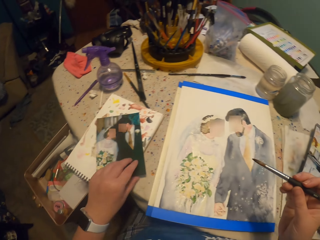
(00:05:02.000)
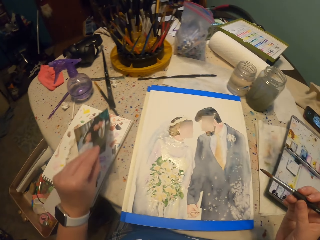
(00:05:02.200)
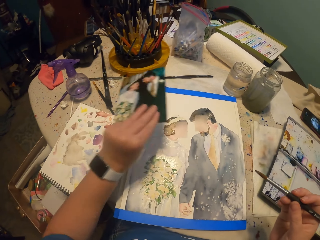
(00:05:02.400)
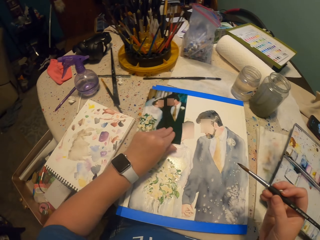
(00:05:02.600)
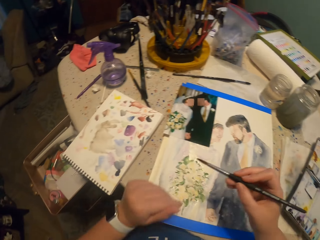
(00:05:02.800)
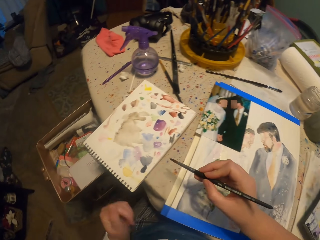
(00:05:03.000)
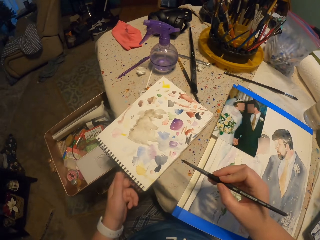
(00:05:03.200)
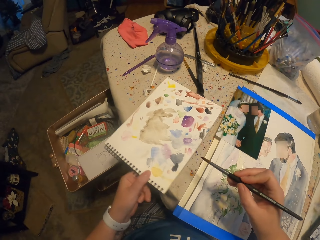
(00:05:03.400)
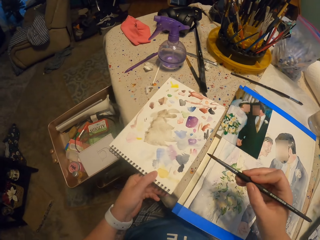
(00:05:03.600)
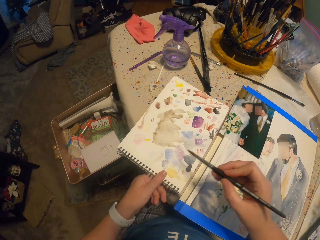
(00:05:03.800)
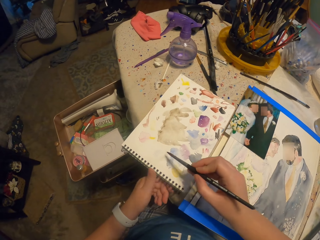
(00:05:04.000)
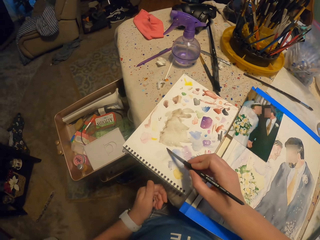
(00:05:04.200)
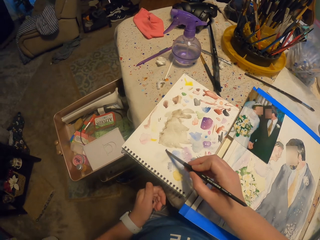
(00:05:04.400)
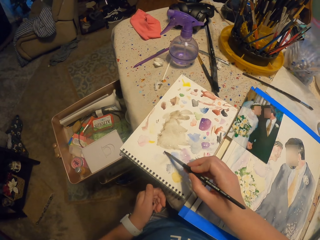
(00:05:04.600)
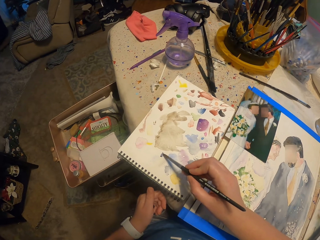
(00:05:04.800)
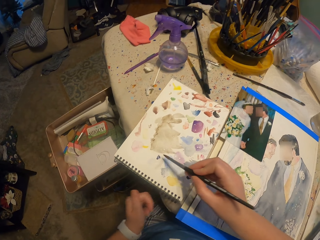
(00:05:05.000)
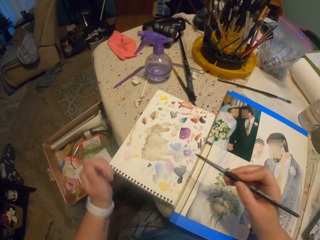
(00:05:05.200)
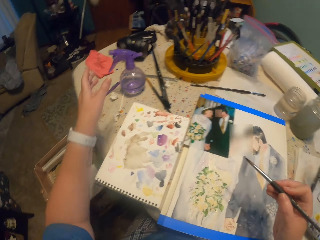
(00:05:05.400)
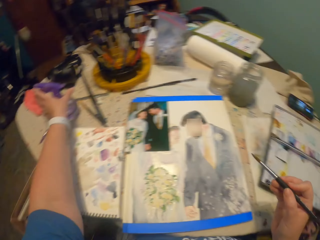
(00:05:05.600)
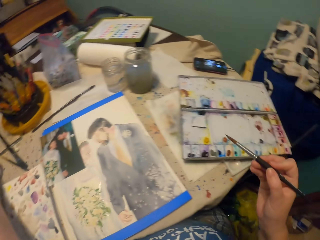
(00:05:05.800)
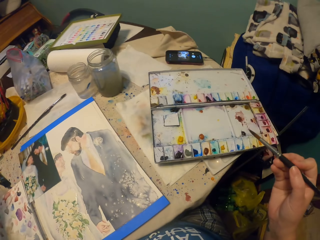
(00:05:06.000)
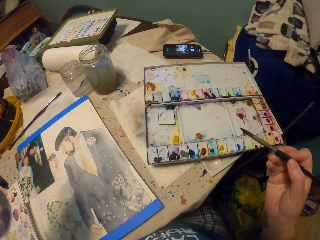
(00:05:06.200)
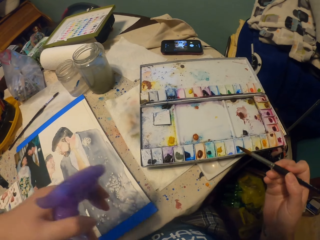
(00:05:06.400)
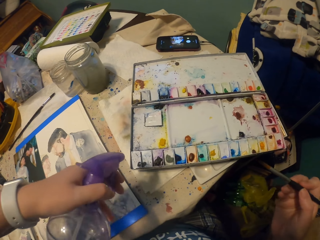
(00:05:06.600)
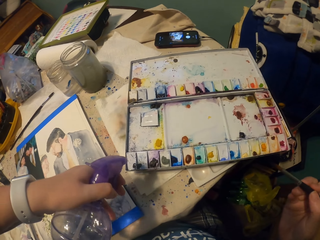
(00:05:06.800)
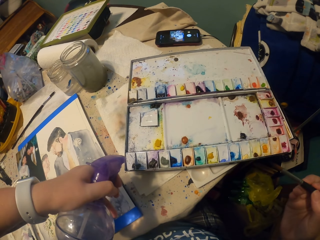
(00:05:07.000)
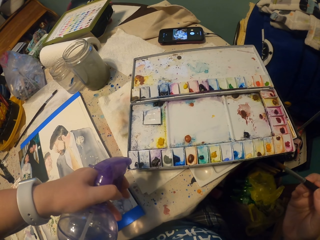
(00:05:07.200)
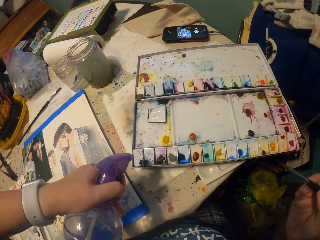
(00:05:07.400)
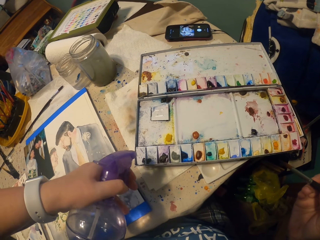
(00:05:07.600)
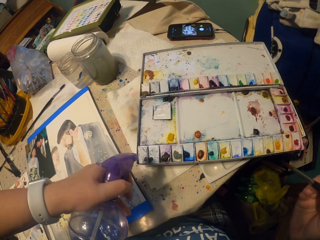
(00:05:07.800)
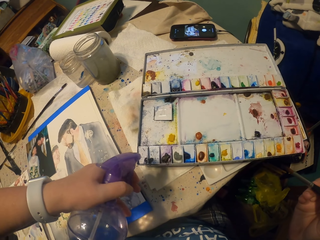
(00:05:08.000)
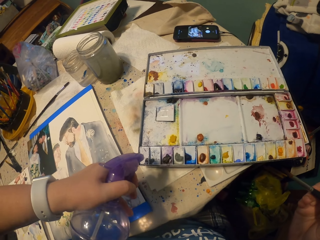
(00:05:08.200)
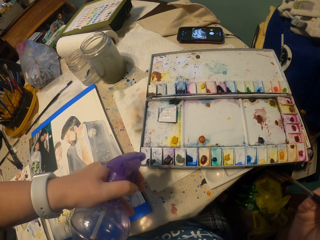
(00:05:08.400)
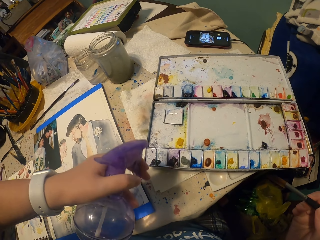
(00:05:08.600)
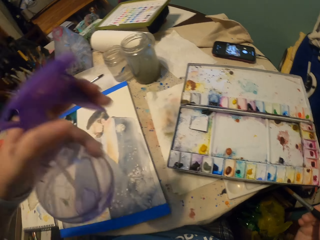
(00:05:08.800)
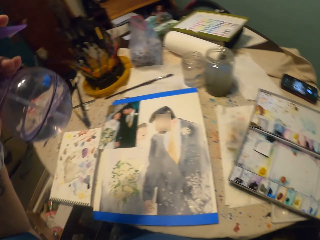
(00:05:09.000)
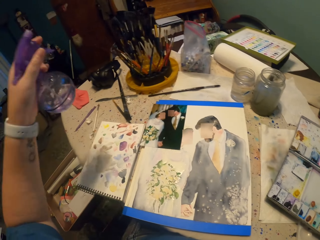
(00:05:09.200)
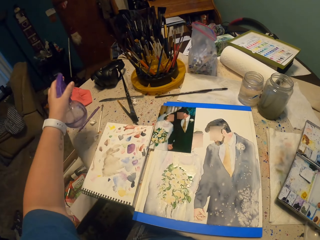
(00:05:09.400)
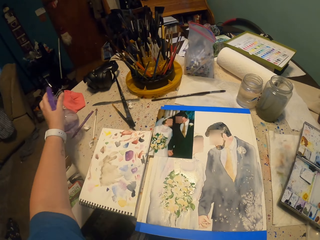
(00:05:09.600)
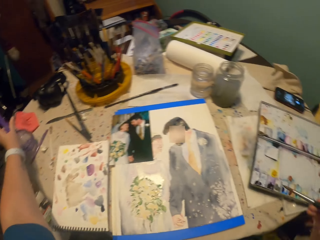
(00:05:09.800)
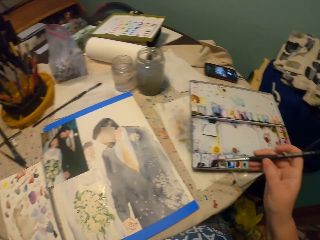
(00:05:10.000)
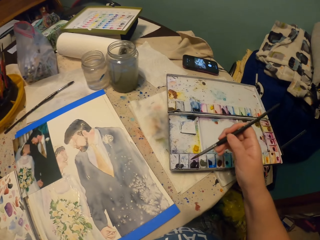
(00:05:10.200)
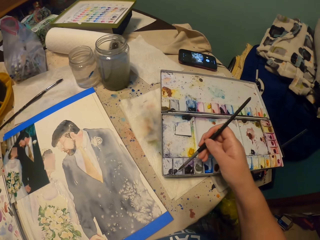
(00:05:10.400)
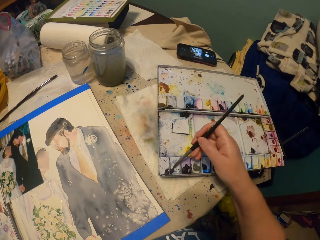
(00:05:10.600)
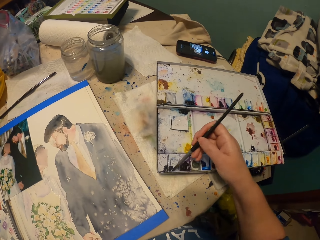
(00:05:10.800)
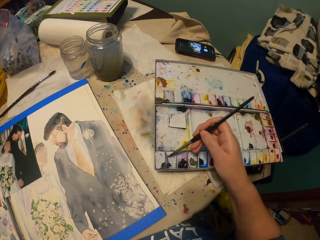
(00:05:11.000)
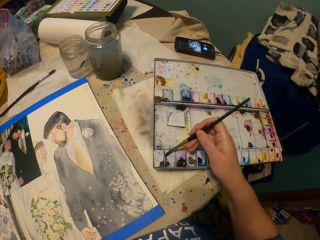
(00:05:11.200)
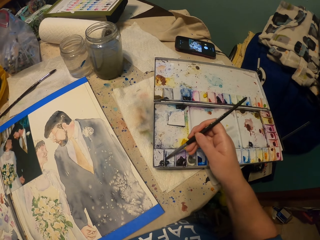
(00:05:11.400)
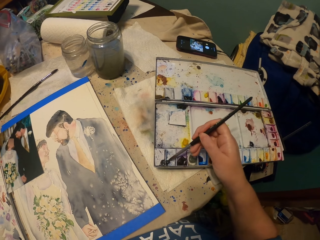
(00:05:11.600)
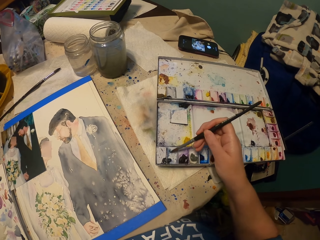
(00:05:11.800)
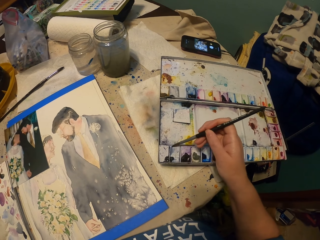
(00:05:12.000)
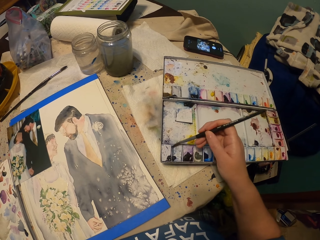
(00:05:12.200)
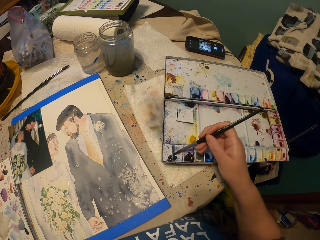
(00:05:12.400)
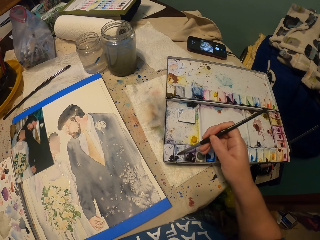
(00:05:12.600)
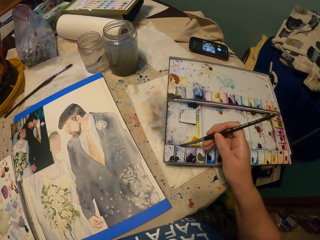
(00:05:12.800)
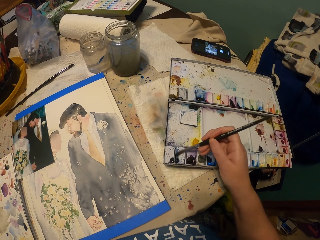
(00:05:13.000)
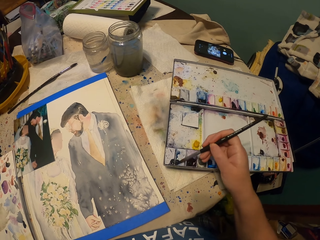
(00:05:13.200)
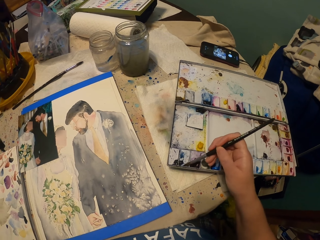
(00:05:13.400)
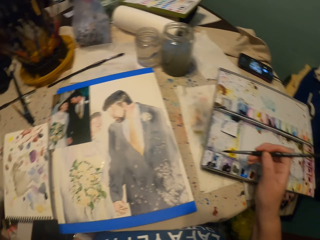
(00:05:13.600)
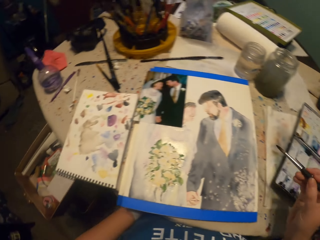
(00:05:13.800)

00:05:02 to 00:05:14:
The camera wearer picks the picture from the table and puts the picture down on the table. They pull the paint book on the table. They wipe the paint brush on the paint book. They pick the container of the colored water from the table. They sprinkle the colored water in the water paint. They put down the container of the colored water on the table. They pick the color from the water paint with the paint brush.

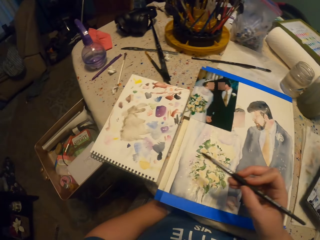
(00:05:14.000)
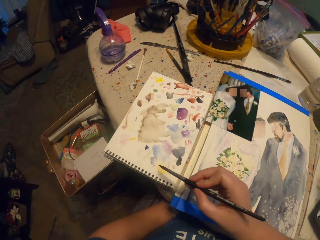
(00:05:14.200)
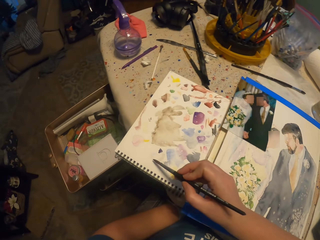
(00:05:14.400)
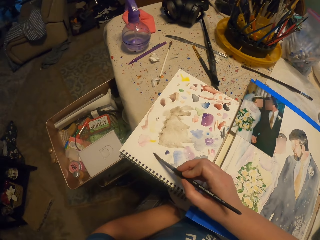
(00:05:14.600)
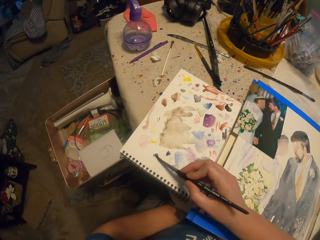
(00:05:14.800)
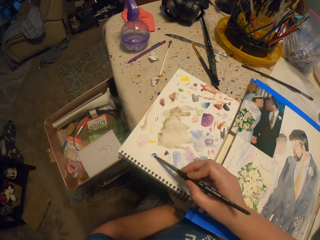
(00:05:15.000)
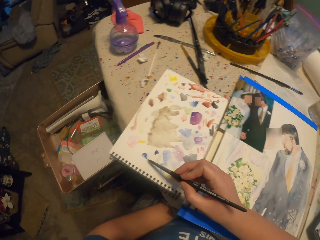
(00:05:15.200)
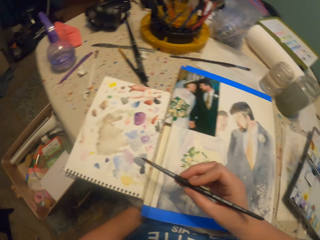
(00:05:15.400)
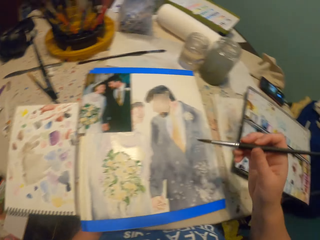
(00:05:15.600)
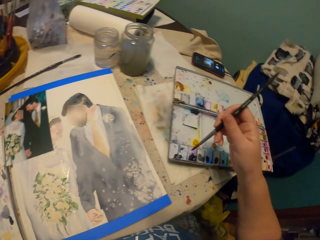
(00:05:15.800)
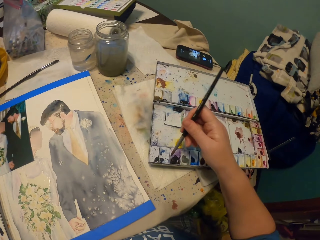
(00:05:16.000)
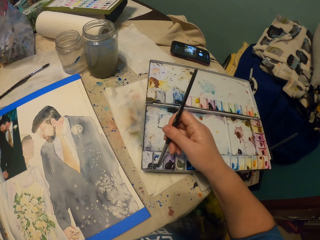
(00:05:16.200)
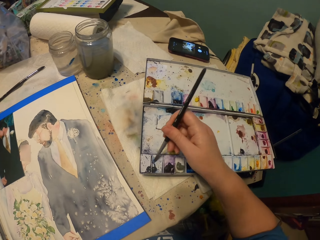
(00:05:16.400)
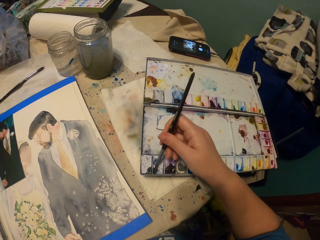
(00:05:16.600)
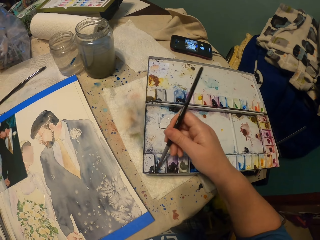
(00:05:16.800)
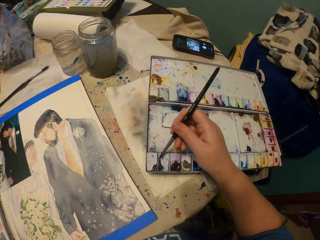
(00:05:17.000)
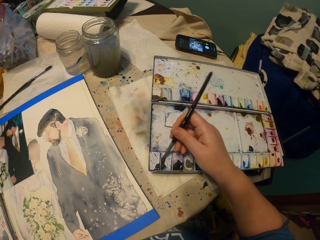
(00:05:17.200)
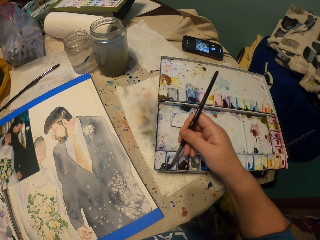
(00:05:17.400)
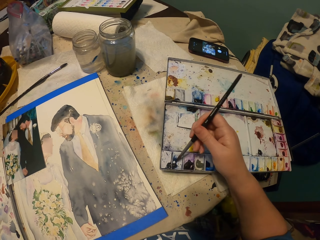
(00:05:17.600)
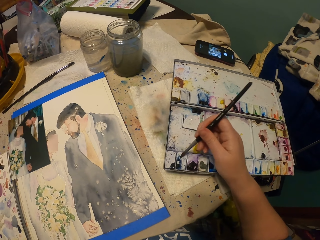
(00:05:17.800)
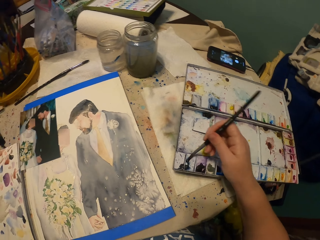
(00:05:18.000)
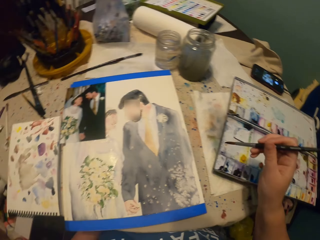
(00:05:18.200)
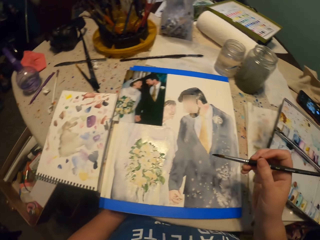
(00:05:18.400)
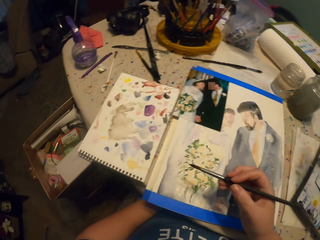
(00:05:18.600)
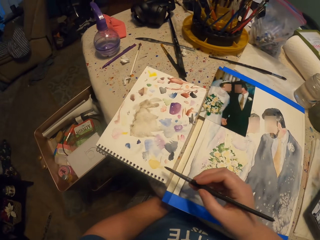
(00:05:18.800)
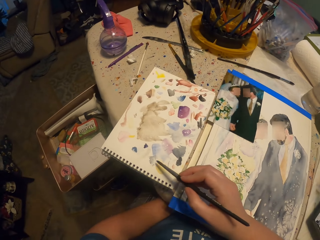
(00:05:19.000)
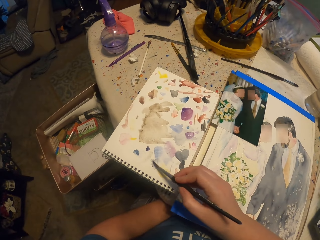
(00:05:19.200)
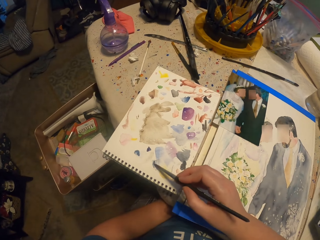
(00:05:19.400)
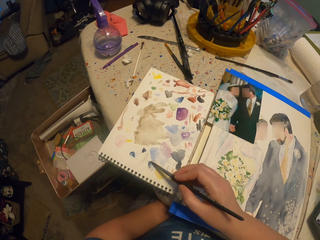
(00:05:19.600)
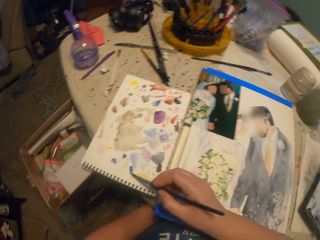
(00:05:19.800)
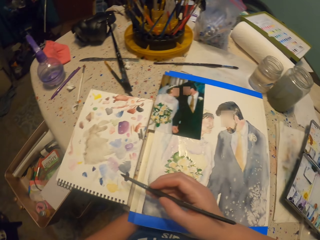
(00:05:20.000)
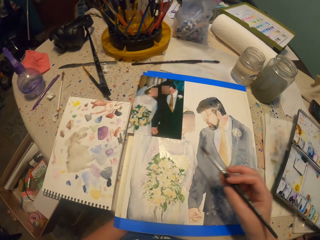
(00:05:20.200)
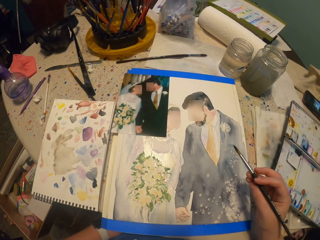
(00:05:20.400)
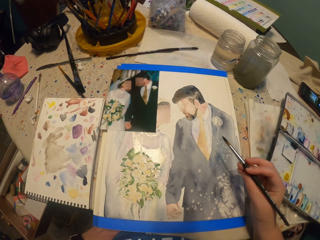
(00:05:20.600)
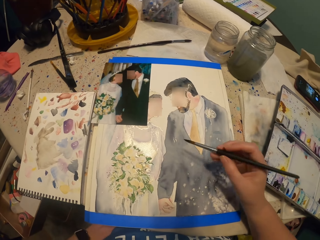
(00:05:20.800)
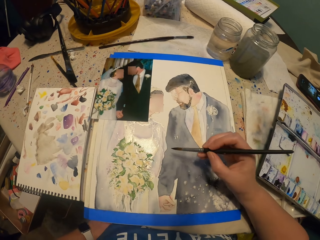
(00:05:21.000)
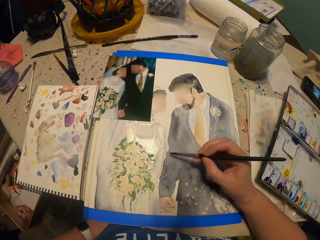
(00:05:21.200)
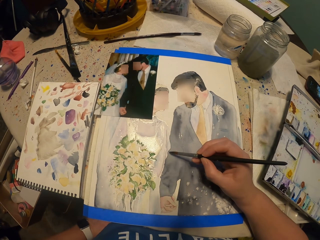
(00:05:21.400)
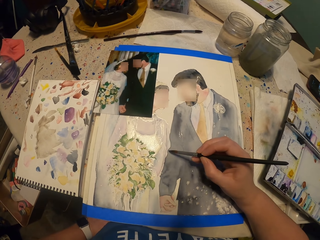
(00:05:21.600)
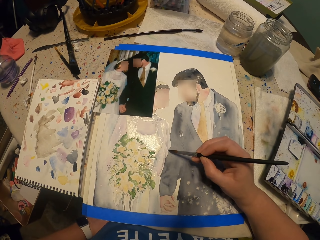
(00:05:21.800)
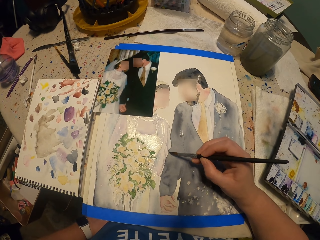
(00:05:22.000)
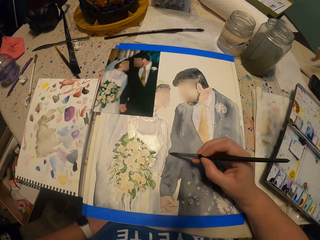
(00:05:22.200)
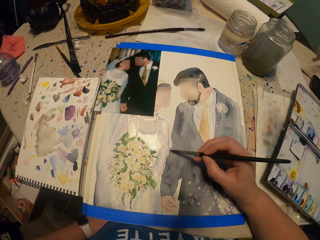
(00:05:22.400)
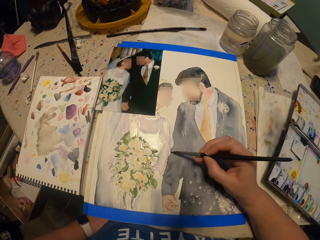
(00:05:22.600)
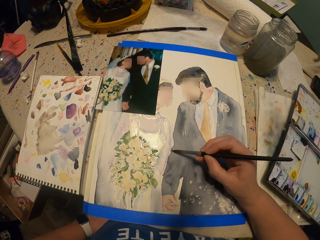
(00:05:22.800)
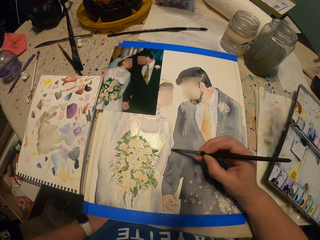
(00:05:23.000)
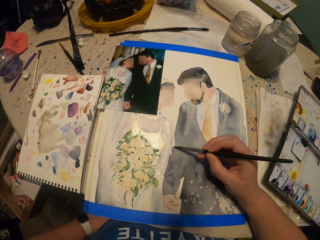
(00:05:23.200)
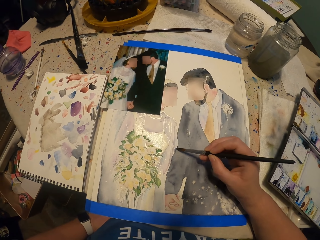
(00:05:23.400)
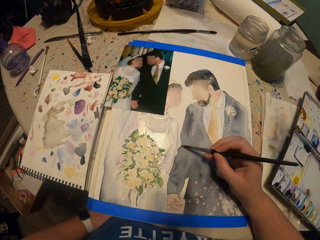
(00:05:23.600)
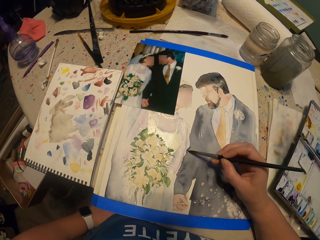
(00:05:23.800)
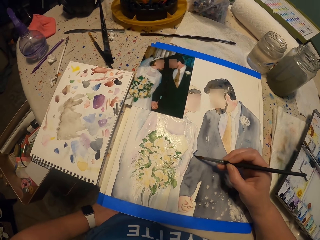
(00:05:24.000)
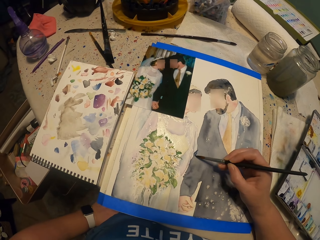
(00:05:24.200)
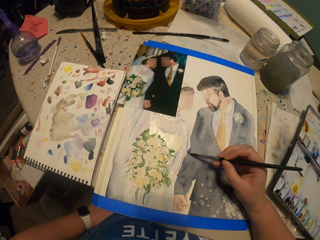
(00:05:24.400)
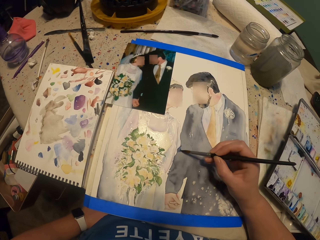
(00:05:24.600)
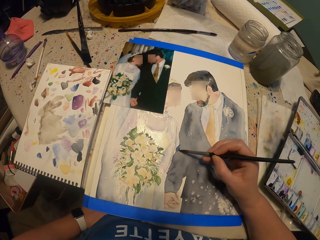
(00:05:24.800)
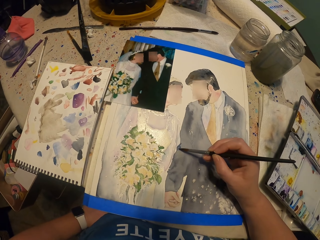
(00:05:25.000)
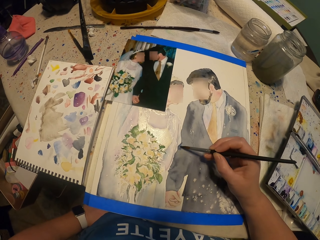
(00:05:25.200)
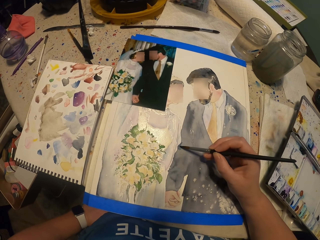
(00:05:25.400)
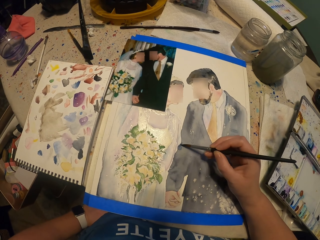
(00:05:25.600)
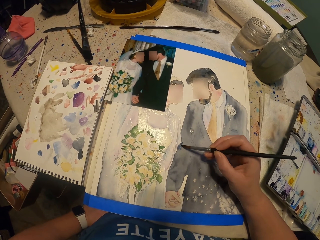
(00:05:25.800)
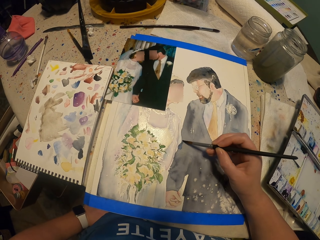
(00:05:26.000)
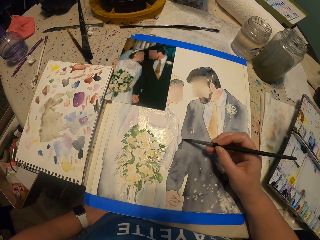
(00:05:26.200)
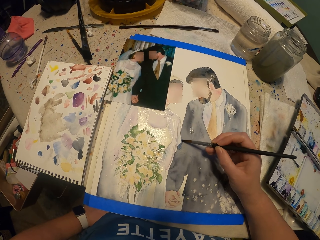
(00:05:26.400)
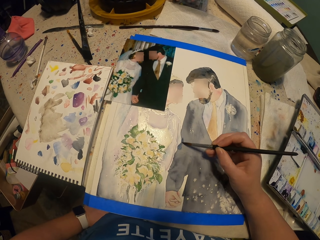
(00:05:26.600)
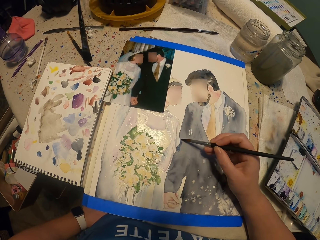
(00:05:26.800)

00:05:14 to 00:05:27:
The camera wearer wipes the paint brush on the paint book. They pick the color from the water paint with the paint brush. They wipe the paint brush on the paint book. They paint the picture.
